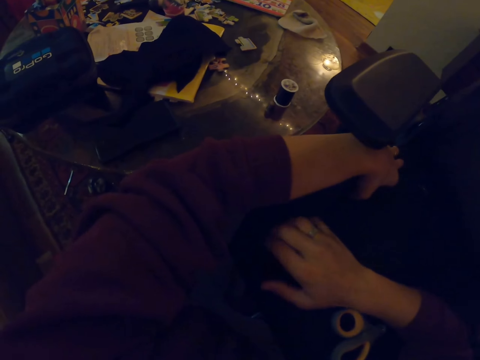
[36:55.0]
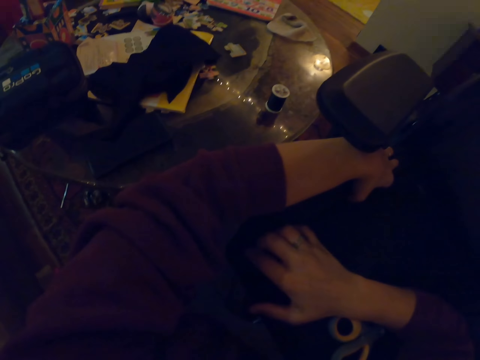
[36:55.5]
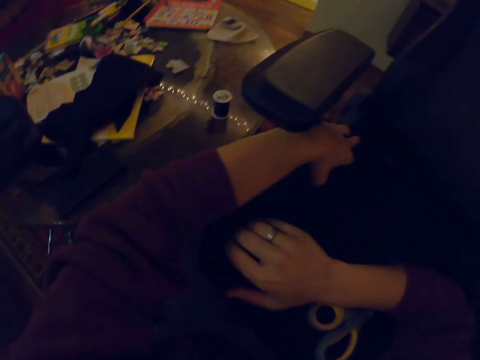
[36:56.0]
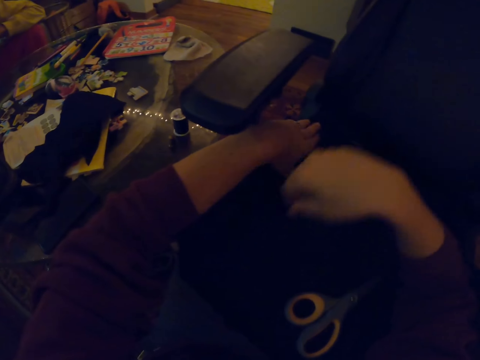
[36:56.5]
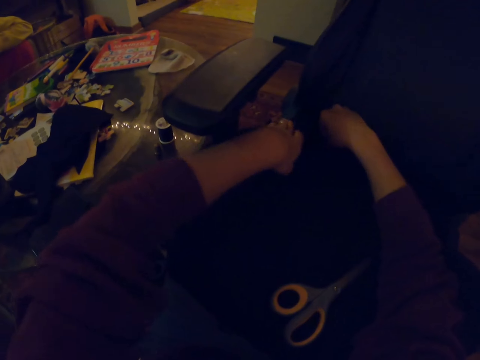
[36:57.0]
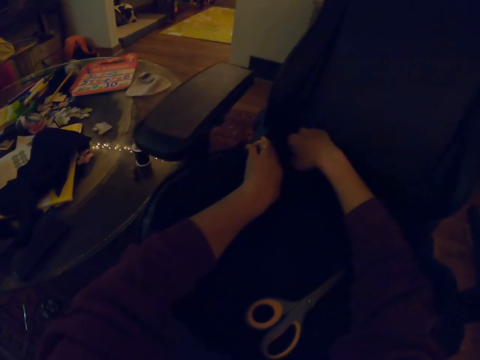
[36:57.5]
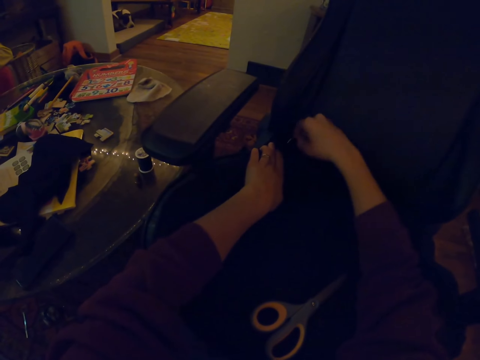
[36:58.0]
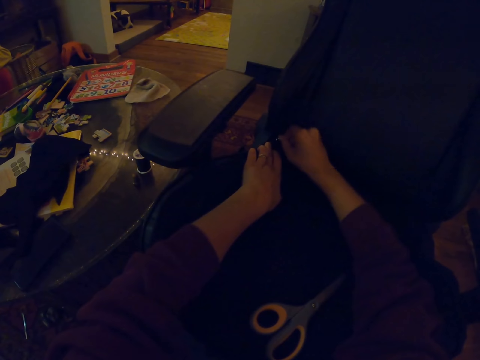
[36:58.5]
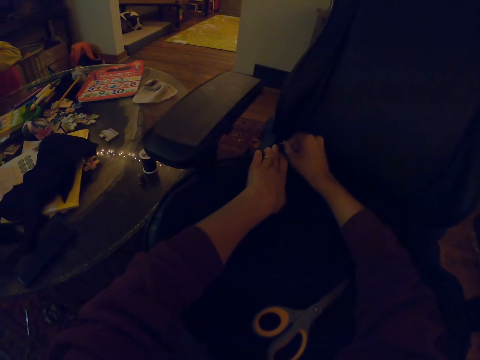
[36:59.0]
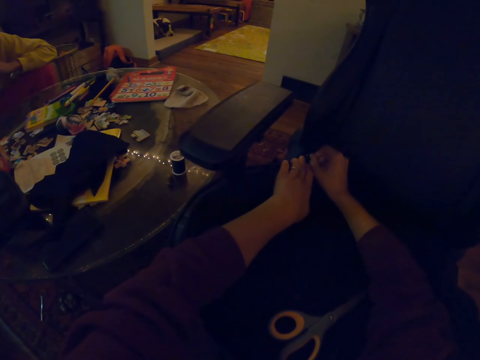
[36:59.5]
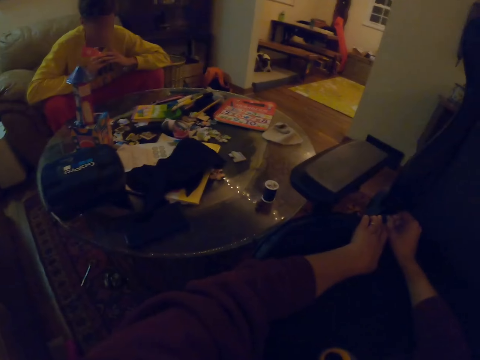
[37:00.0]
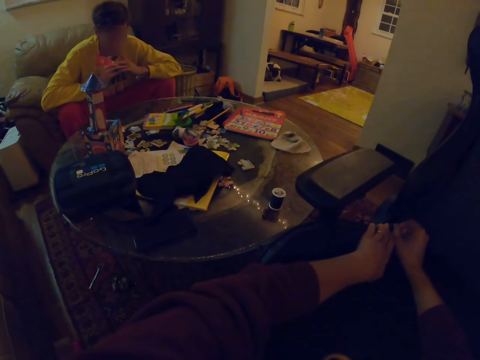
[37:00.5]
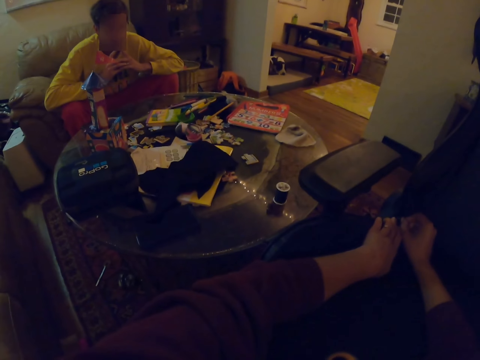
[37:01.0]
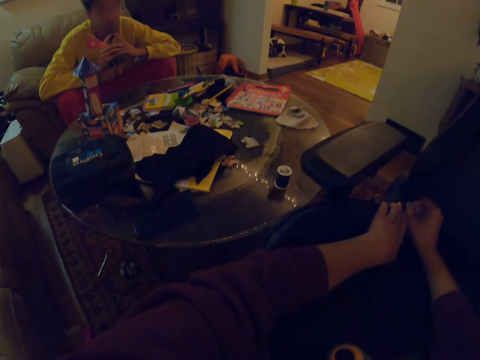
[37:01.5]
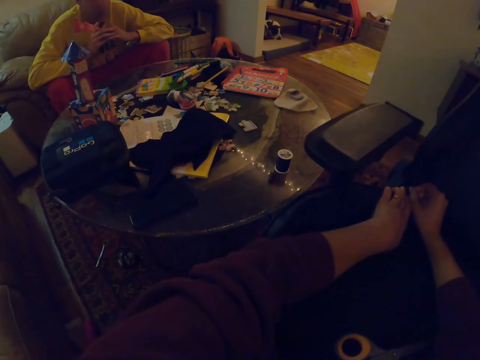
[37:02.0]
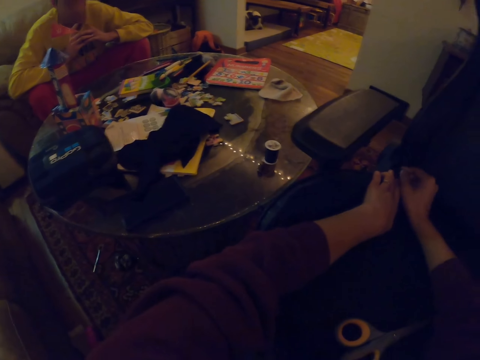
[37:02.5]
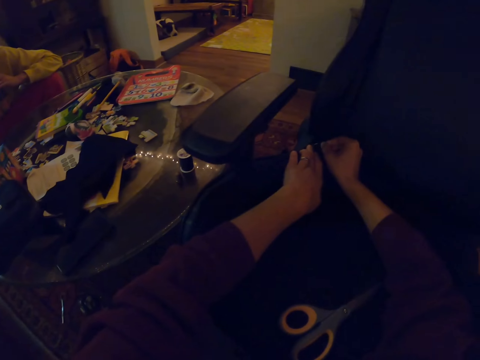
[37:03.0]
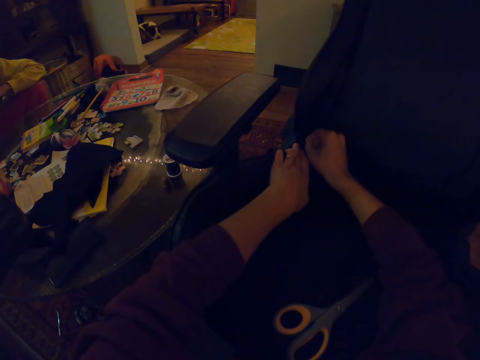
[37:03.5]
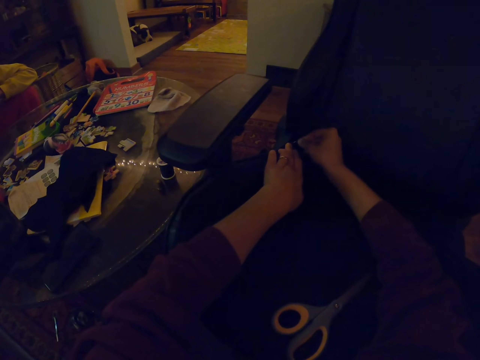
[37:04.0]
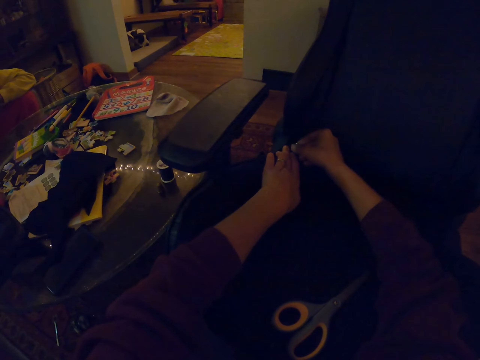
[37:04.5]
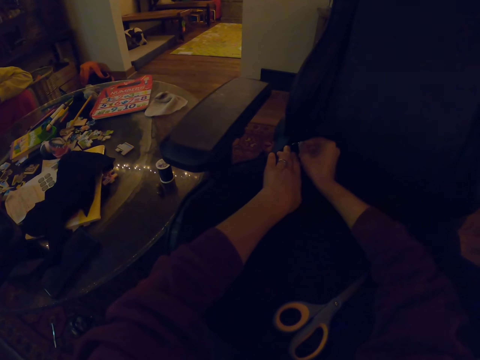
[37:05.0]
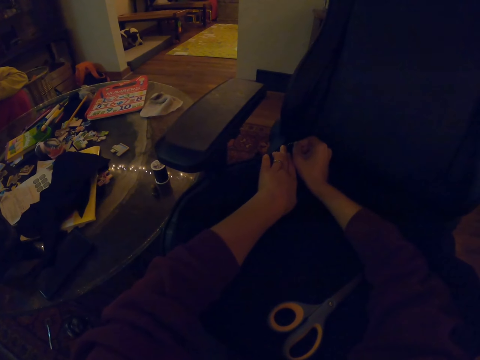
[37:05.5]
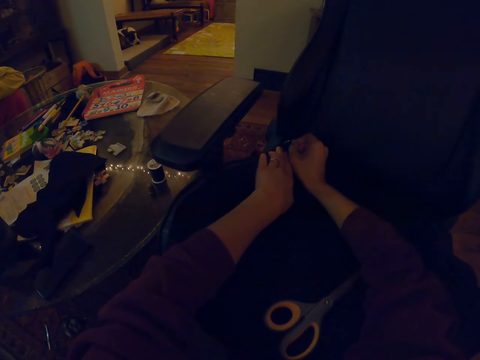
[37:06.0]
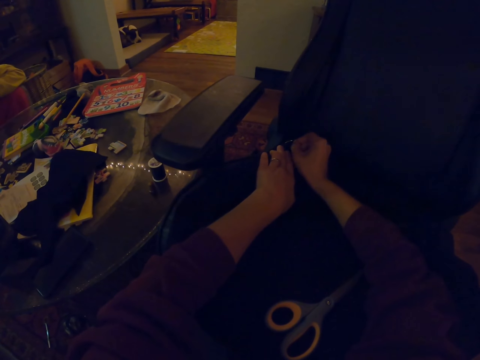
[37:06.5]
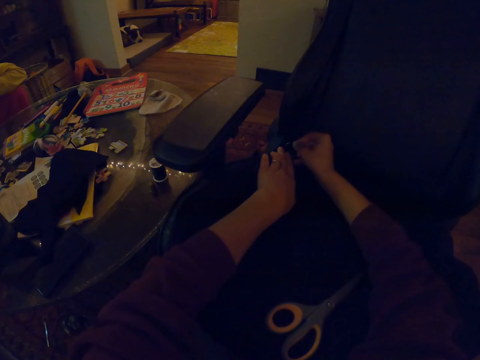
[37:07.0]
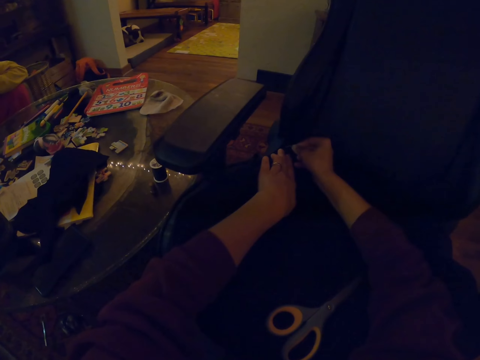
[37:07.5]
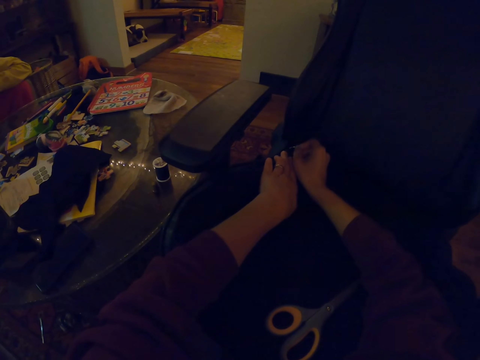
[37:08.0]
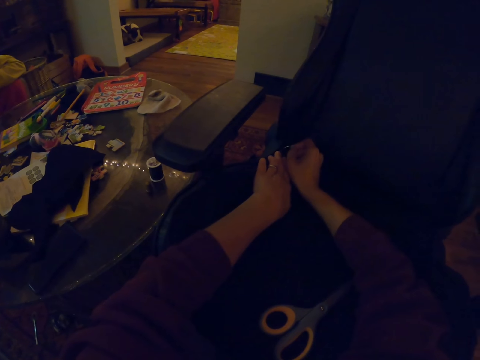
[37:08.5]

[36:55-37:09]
The camera wearer picks up the sewing needle with the right hand. They insert the needle in the seat. They sew the chair. They look at a man. They sew the chair.

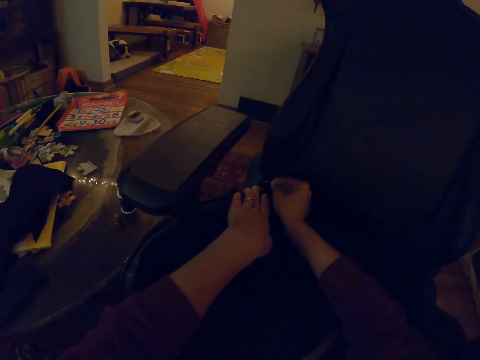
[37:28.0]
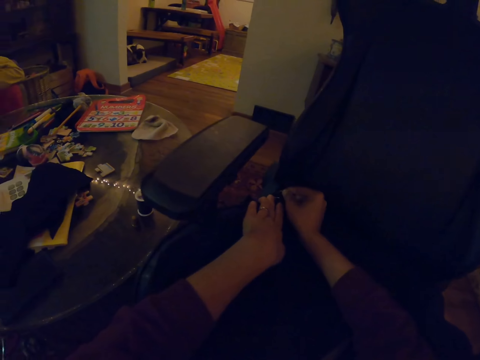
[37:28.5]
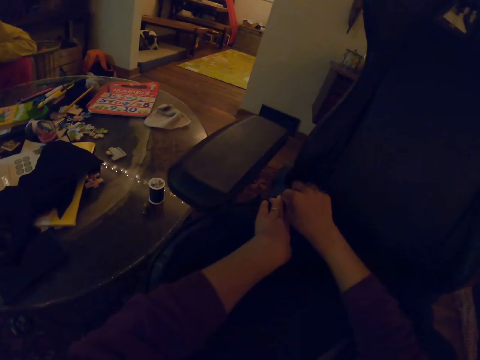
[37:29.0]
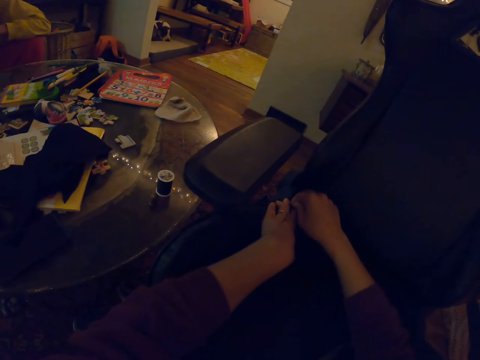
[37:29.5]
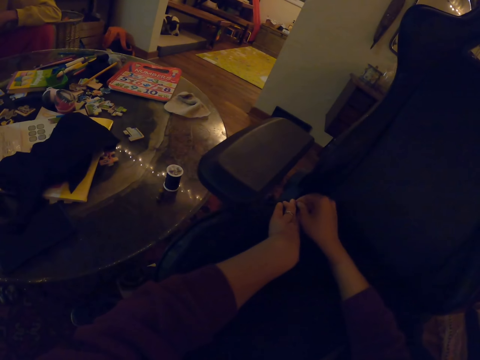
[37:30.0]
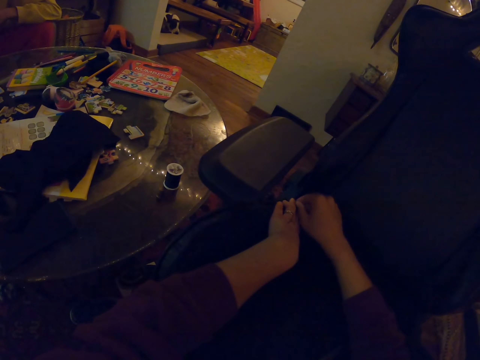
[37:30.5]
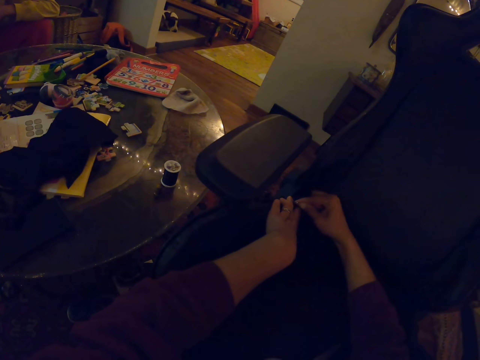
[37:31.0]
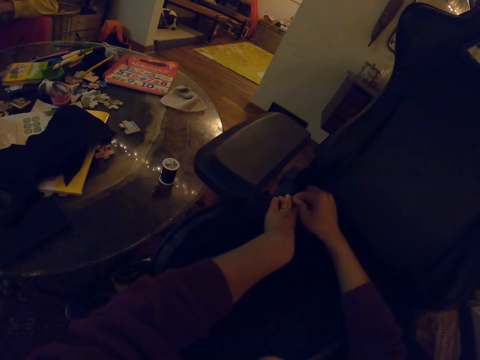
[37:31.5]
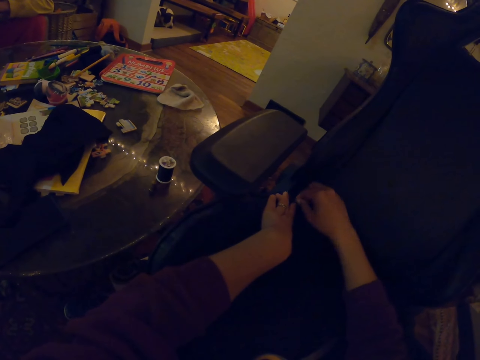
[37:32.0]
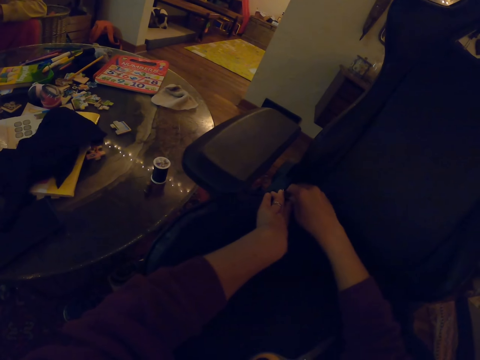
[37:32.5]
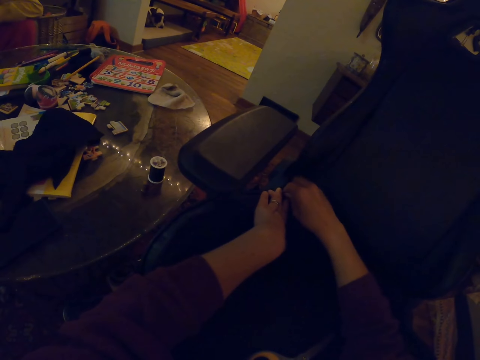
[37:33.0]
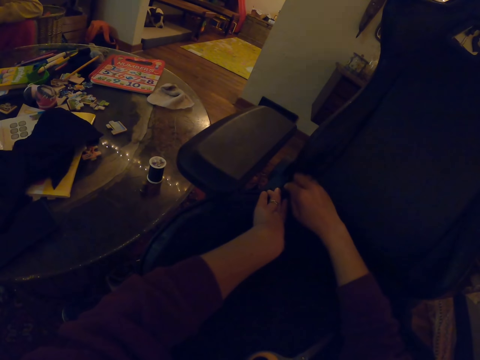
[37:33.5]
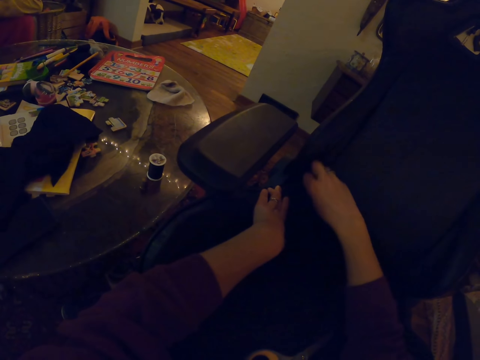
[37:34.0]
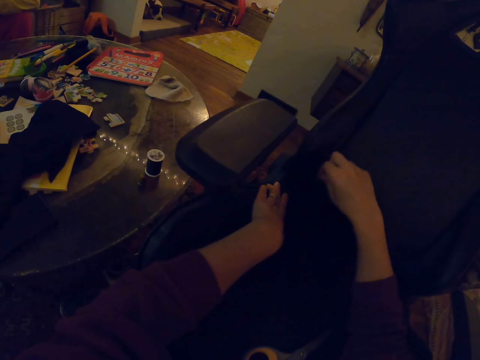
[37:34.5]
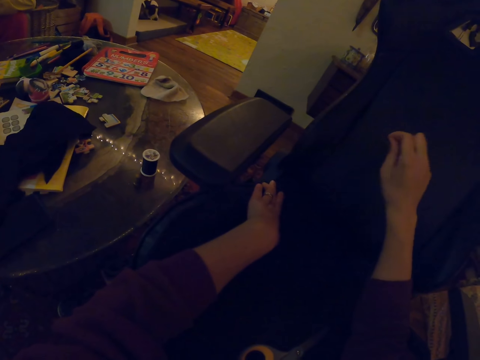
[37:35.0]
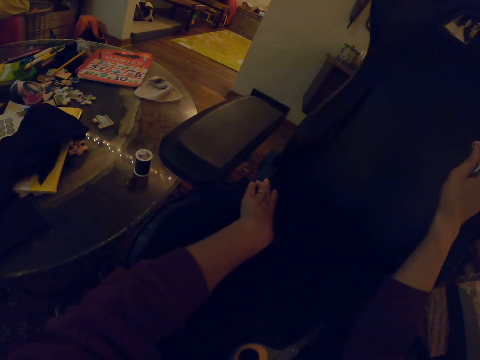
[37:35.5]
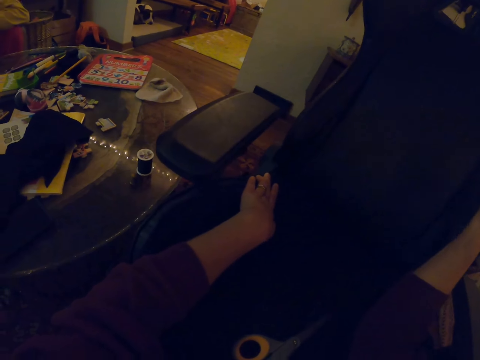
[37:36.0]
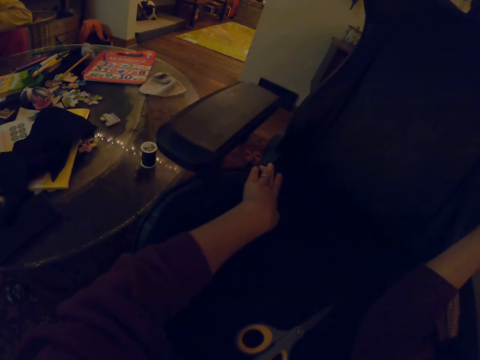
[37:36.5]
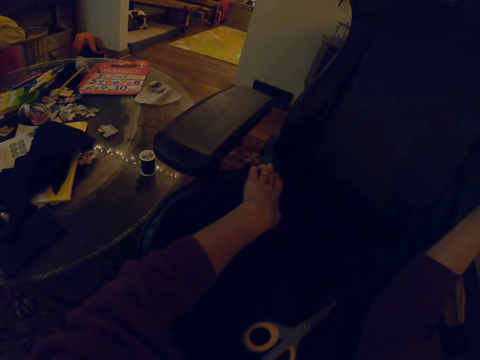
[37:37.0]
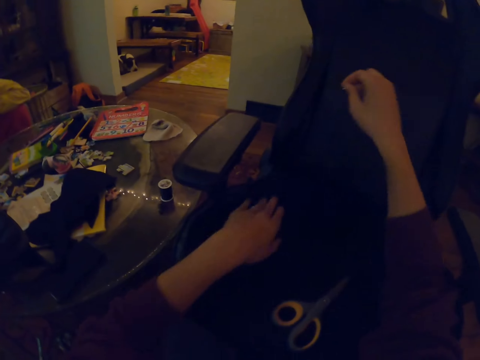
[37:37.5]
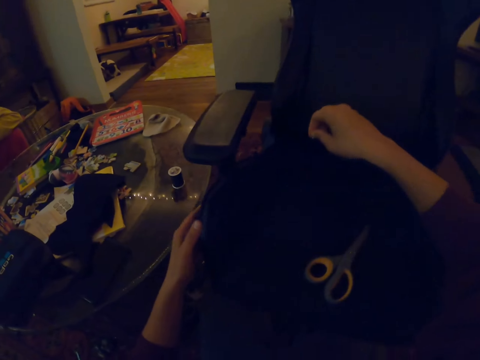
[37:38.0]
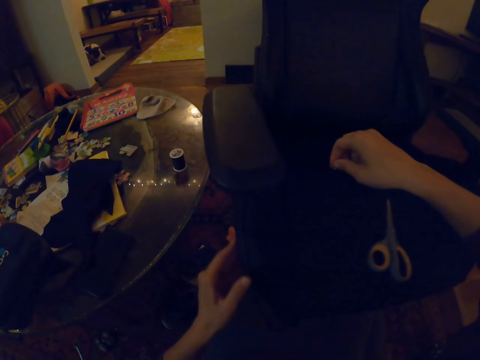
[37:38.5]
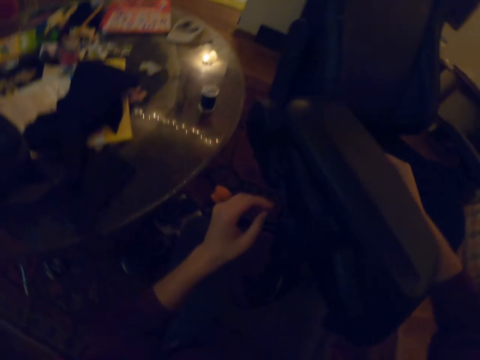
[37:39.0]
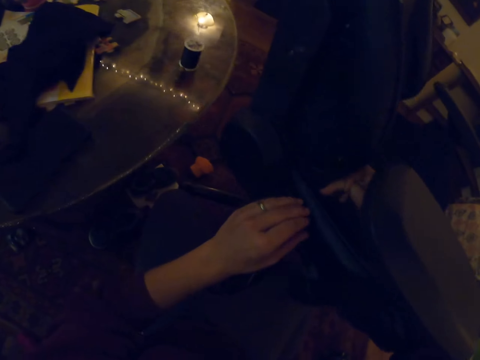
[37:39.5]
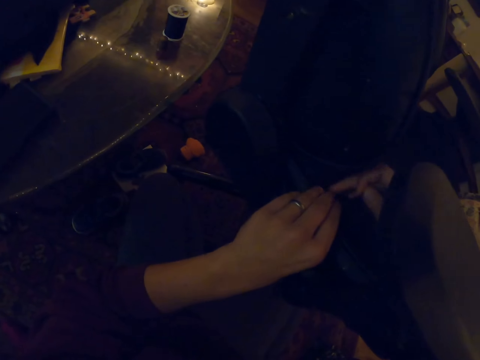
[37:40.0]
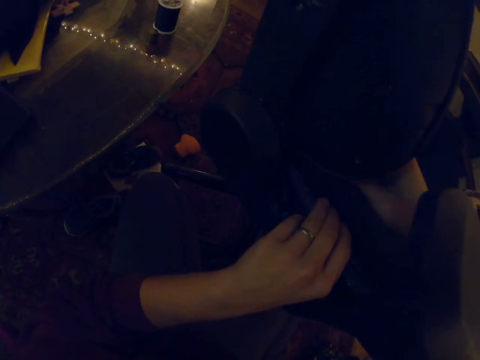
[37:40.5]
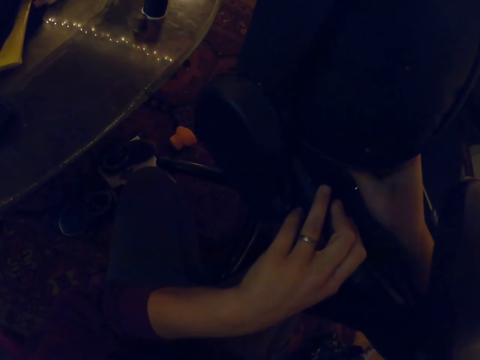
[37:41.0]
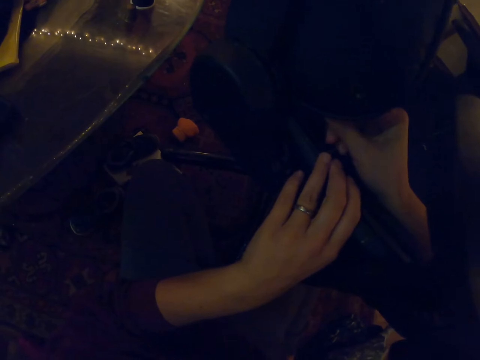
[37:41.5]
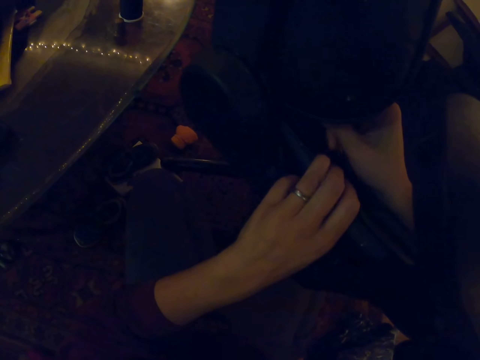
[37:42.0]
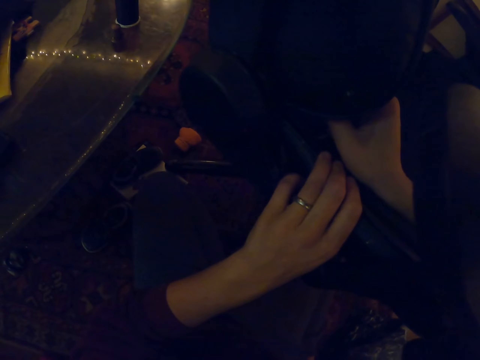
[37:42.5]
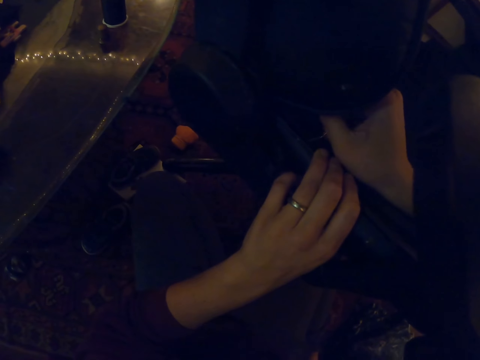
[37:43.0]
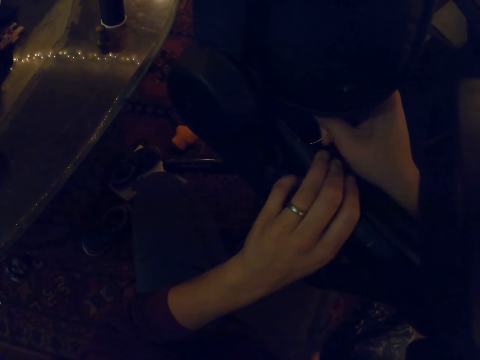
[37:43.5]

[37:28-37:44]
The camera wearer pulls the needle with the right hand. They pull the sewing thread with the right hand. They turn the chair with the left hand. They touch on the seat. They sew the chair. They adjust the needle in the right hand.
